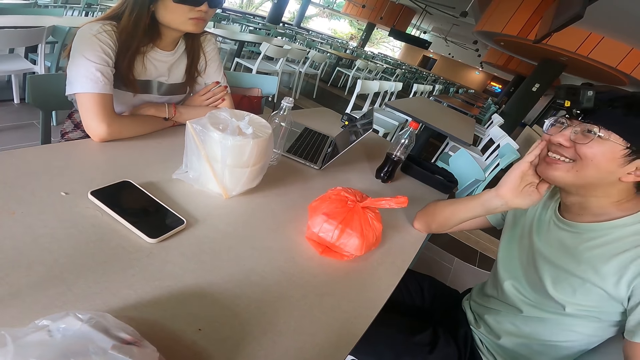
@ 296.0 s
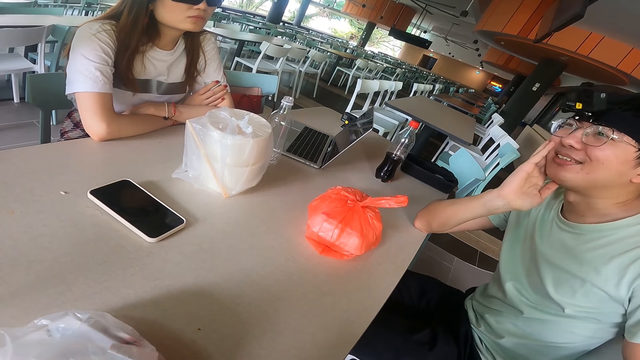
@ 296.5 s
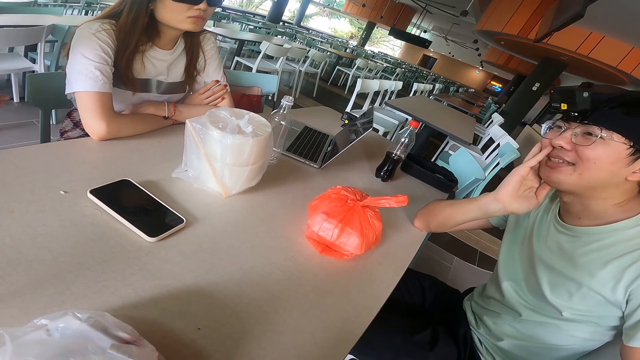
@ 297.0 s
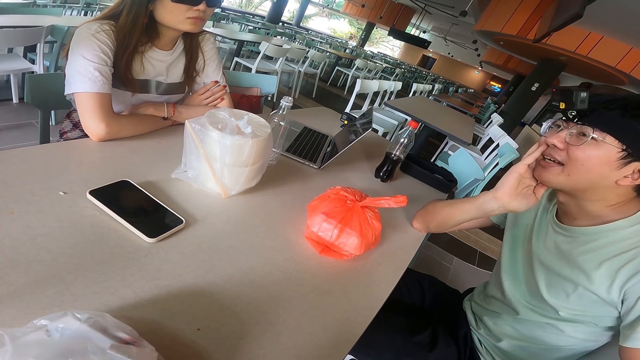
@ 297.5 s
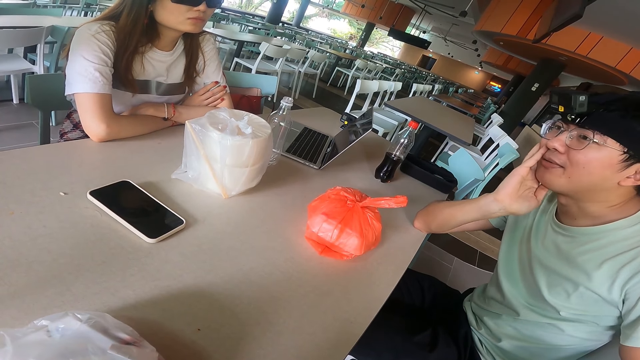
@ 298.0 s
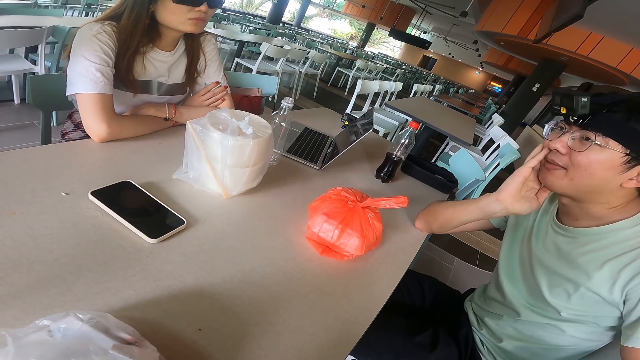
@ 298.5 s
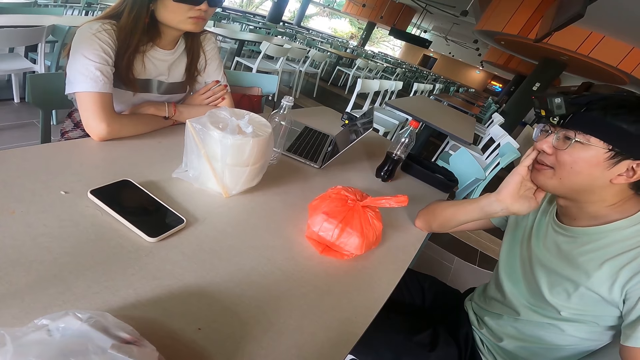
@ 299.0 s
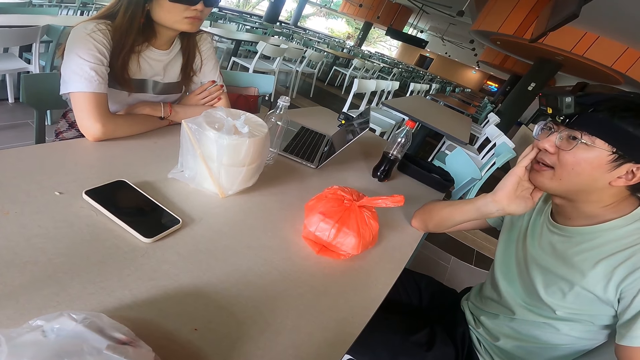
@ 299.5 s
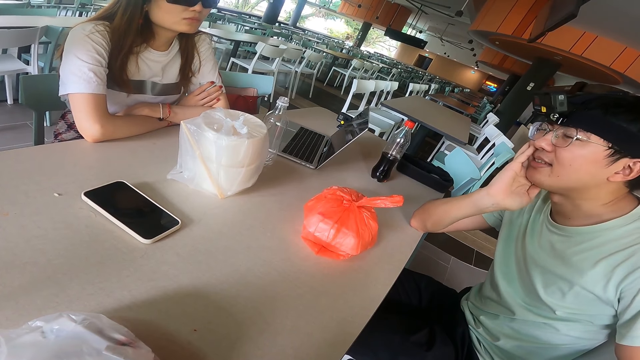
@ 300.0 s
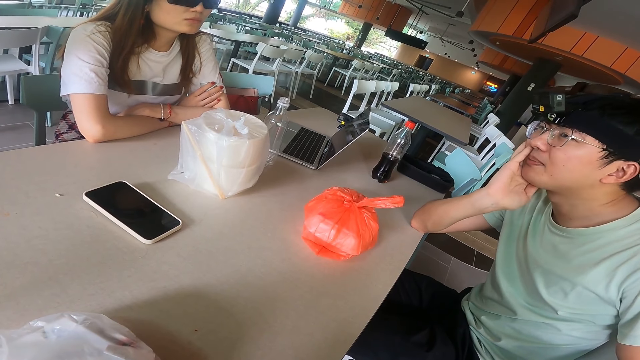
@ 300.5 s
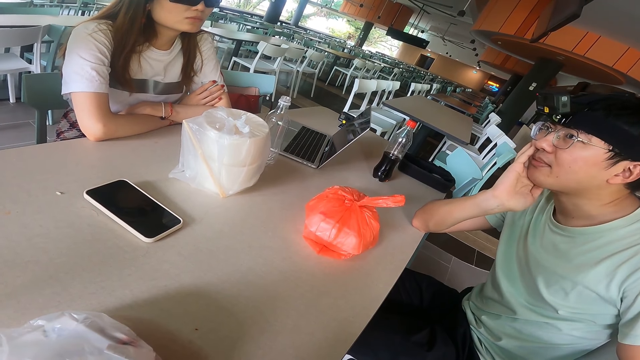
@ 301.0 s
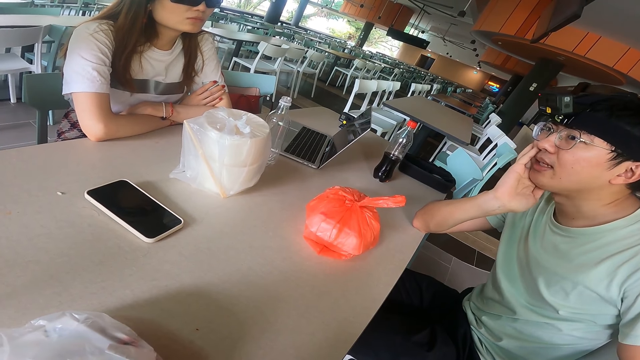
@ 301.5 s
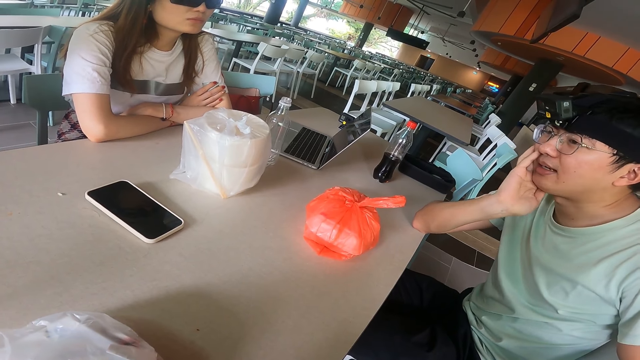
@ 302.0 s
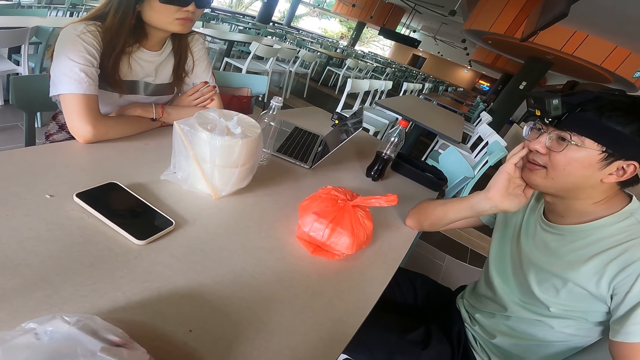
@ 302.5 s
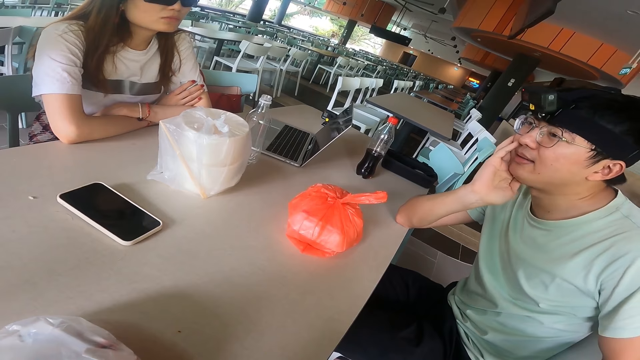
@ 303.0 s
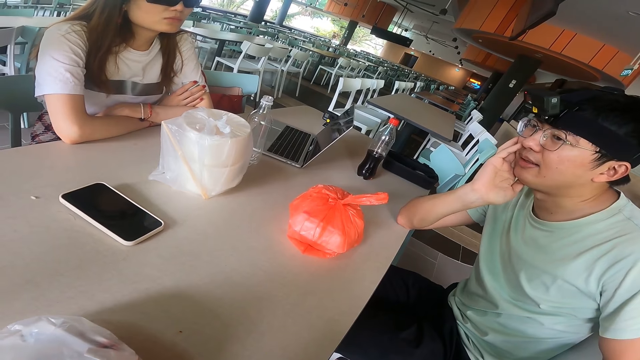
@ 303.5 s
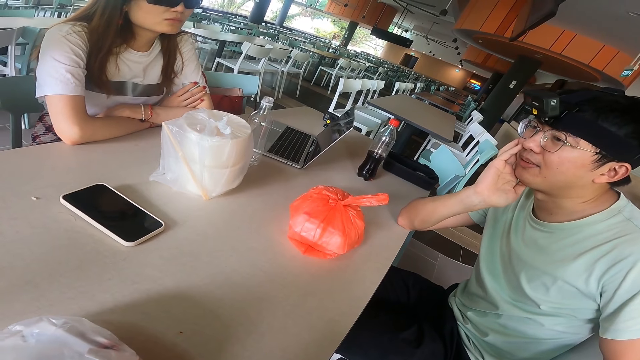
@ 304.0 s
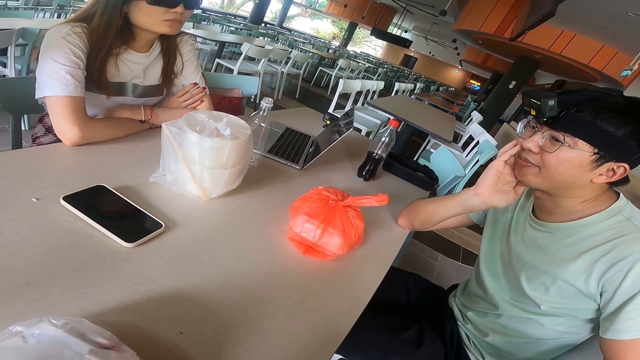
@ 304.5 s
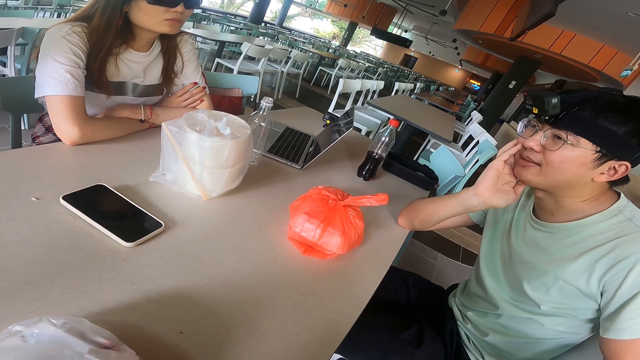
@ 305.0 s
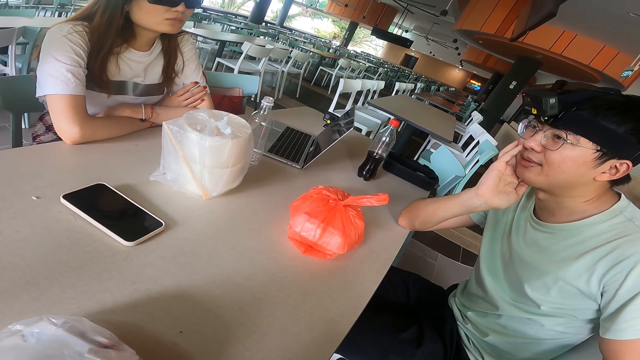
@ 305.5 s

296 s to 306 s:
The camera wearer touches the cheek. They talk while holding the cheek.

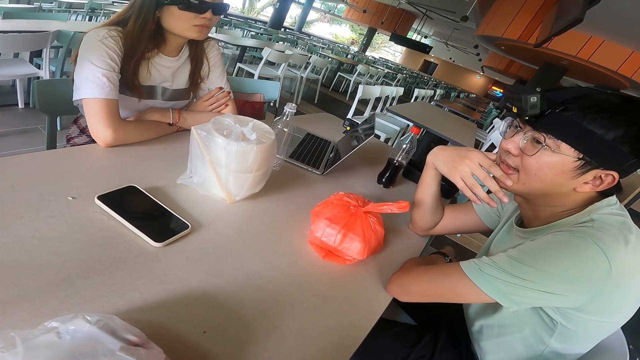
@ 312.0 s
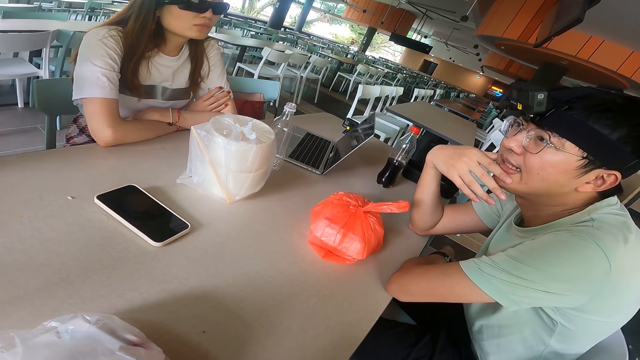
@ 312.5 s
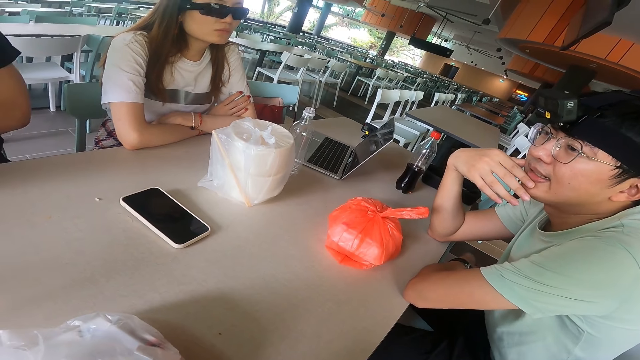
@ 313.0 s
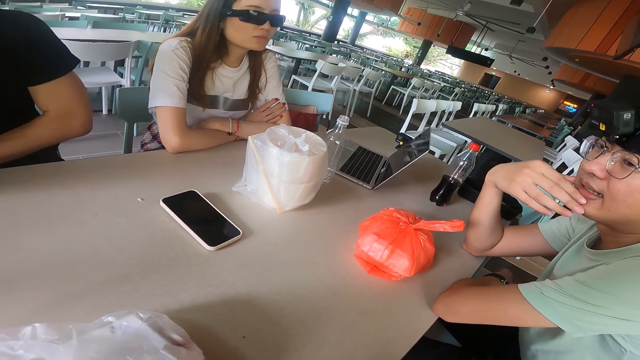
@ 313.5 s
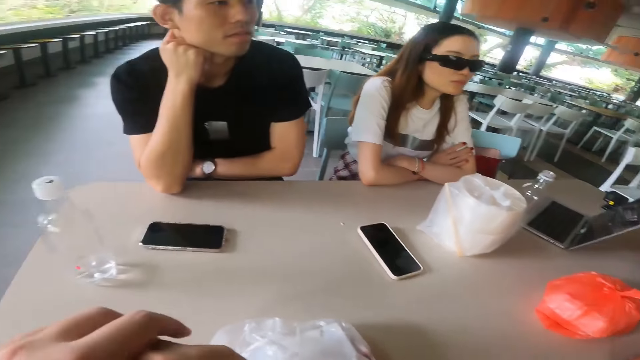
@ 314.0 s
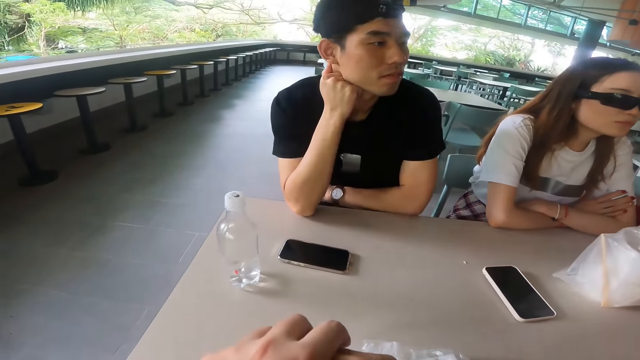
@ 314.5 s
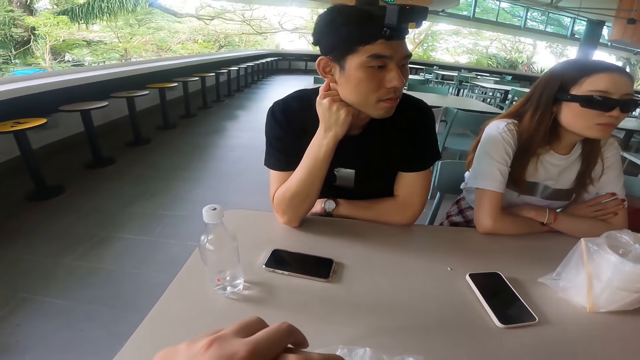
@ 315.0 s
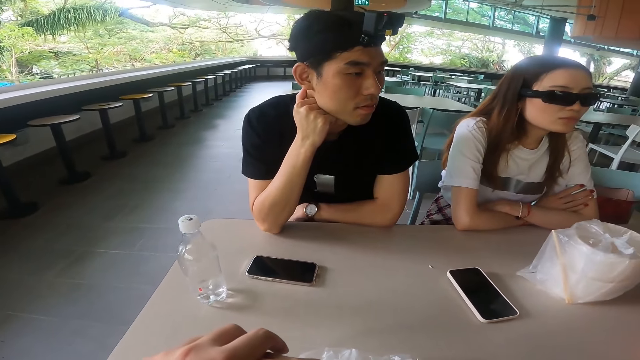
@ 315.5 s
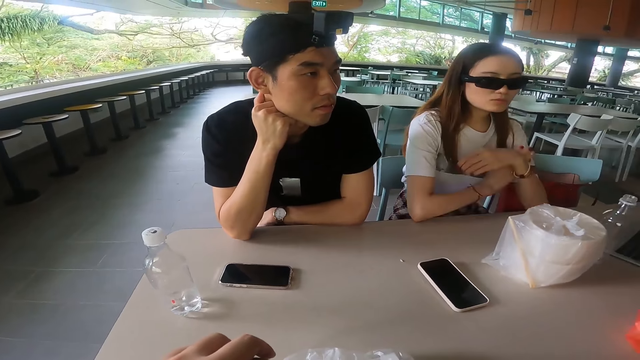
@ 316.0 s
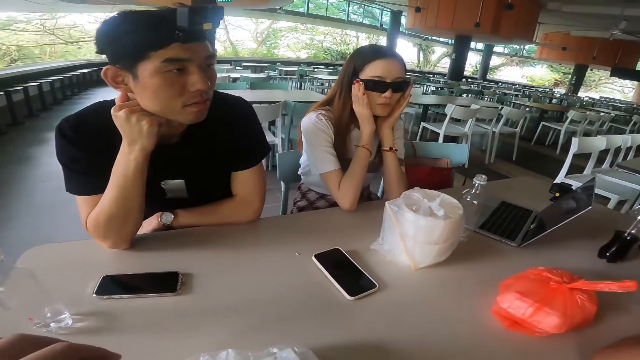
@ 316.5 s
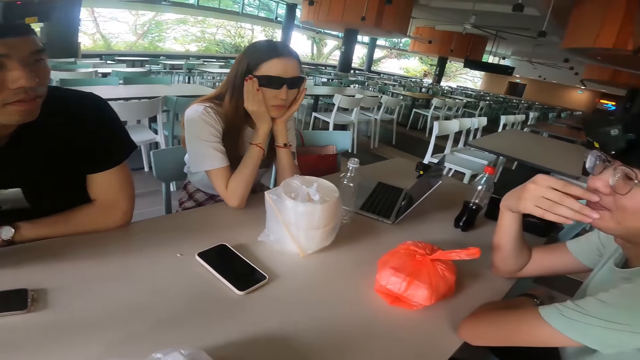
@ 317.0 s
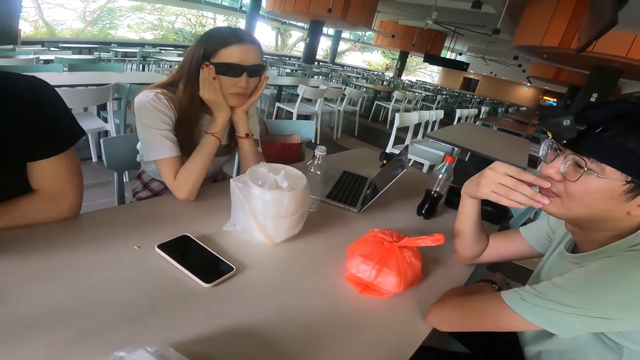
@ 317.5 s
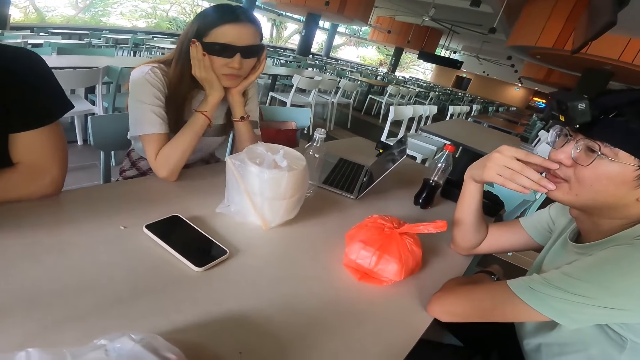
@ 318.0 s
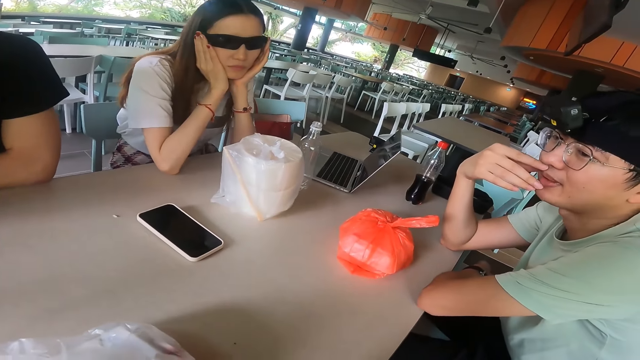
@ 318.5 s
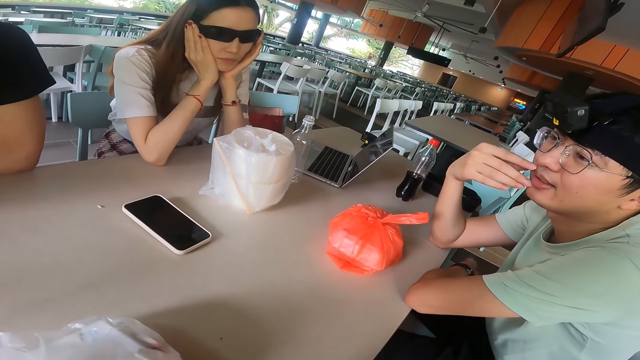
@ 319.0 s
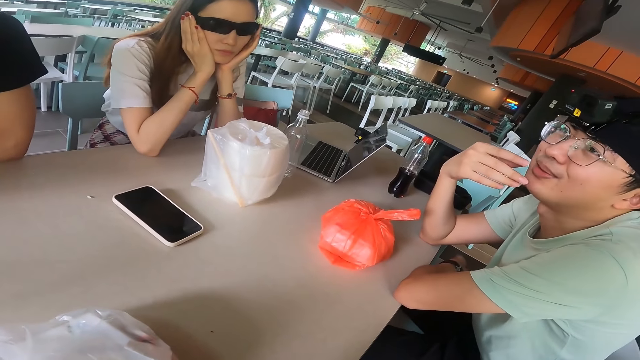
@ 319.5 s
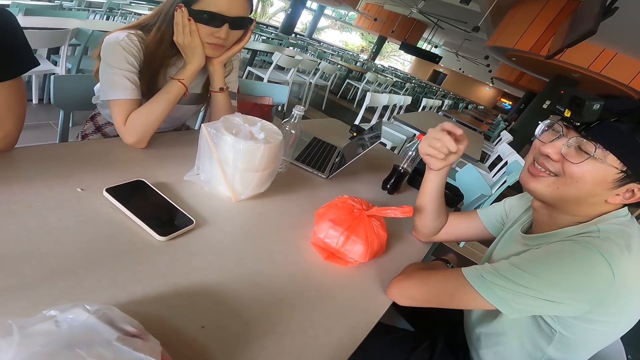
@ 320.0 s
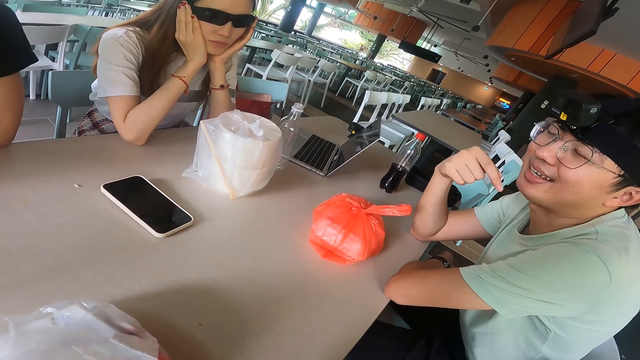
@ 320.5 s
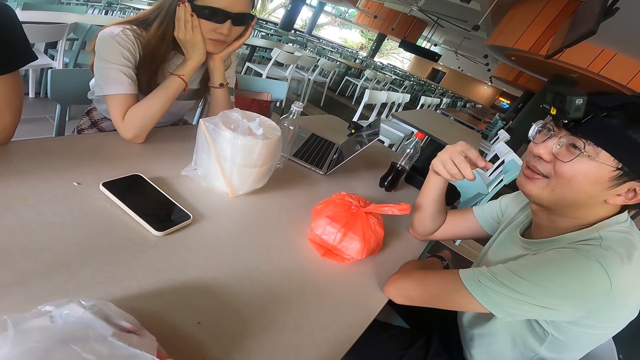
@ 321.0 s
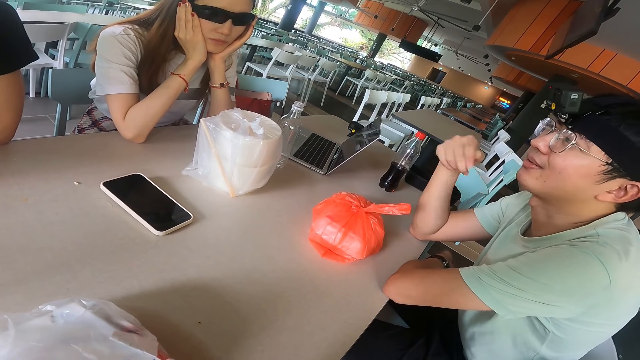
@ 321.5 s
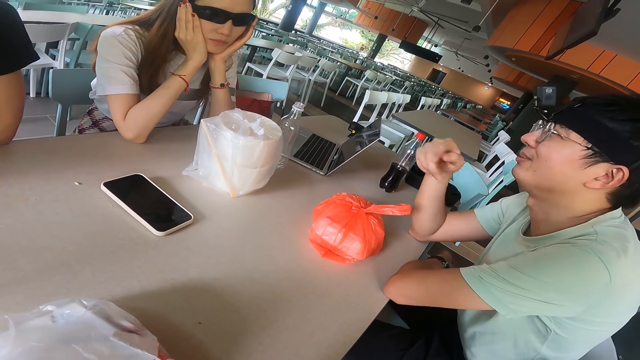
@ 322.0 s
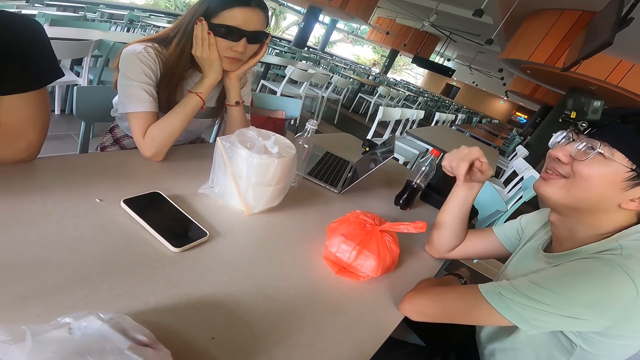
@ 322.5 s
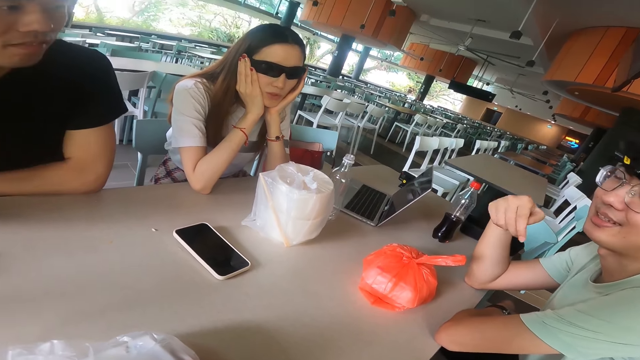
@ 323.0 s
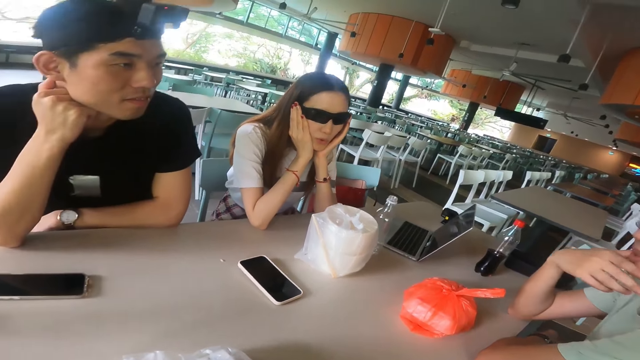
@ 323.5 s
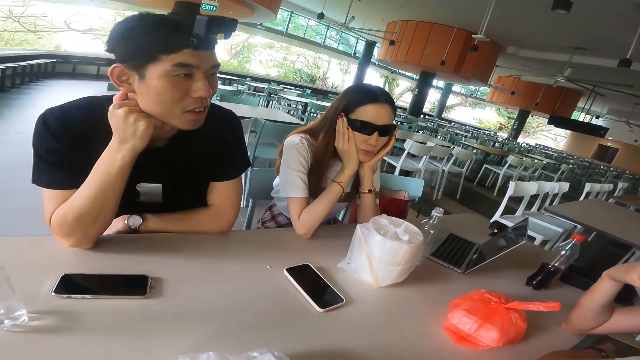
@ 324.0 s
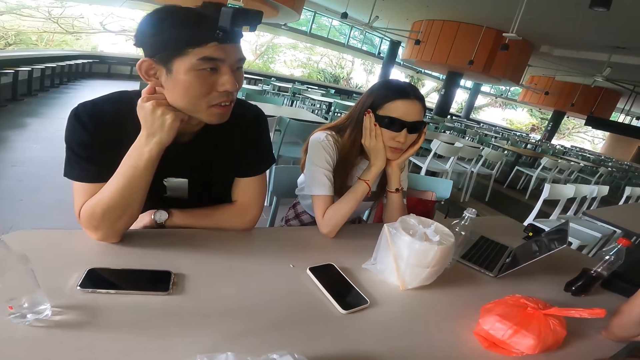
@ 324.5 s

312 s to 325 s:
A man puts a hand on the table. A woman adjusts hands. Someone touches the cheeks with both hands. Another man gestures with a hand. The camera wearer explains with a hand. The other man touches the face.
